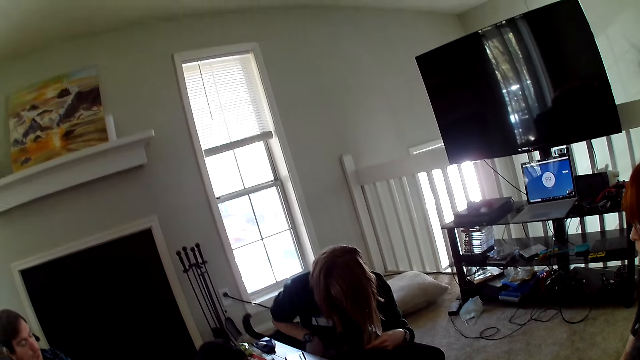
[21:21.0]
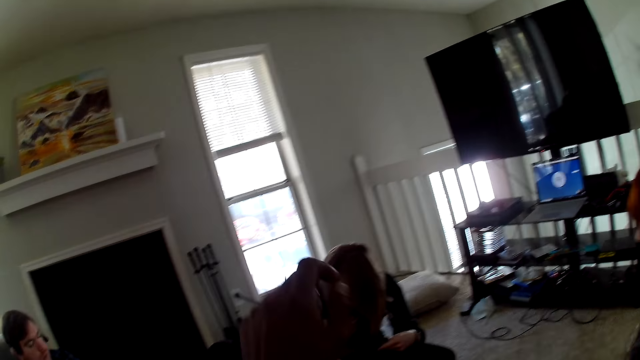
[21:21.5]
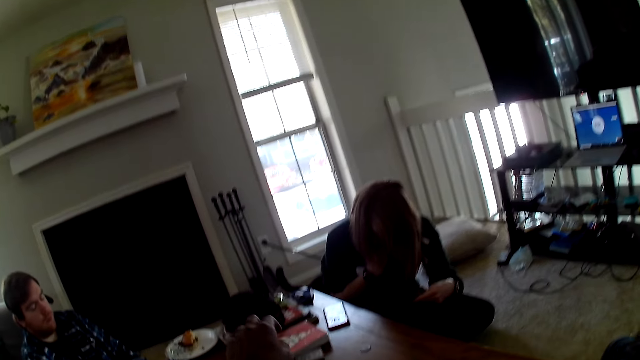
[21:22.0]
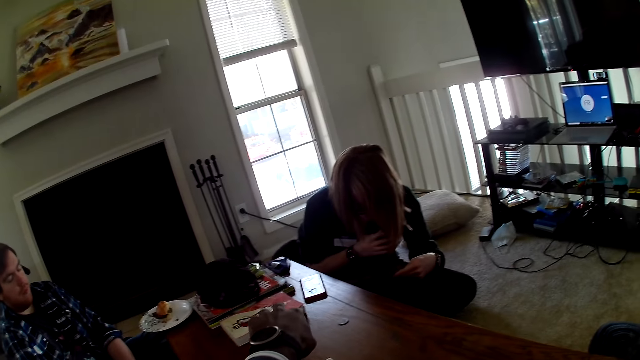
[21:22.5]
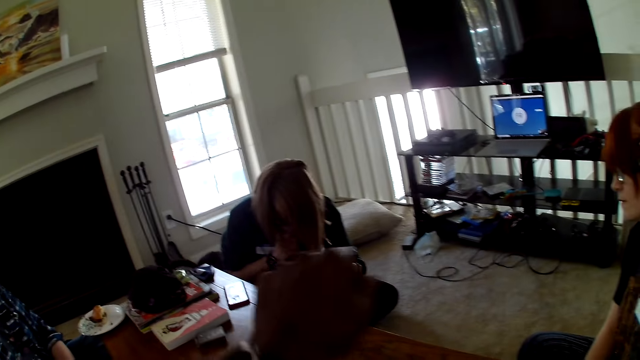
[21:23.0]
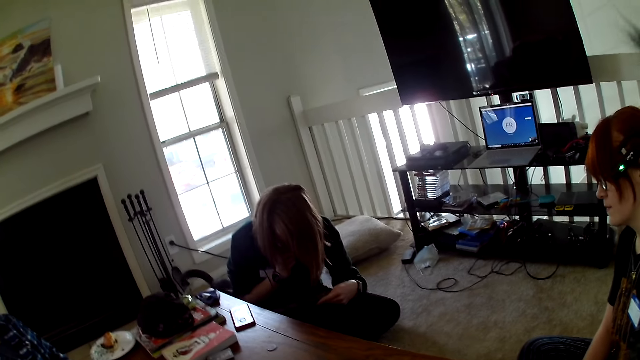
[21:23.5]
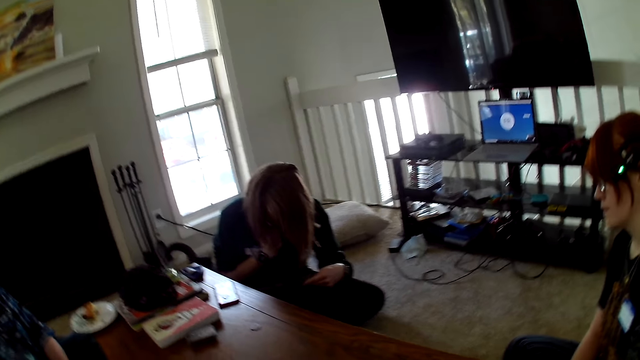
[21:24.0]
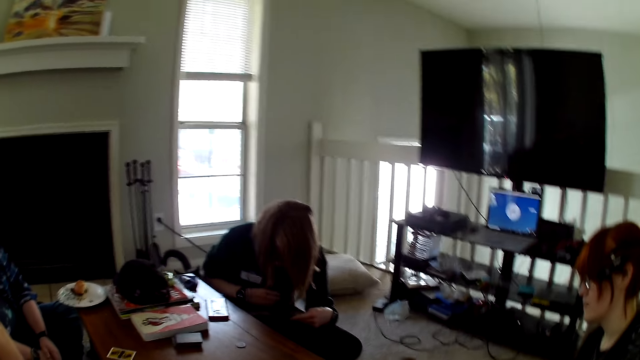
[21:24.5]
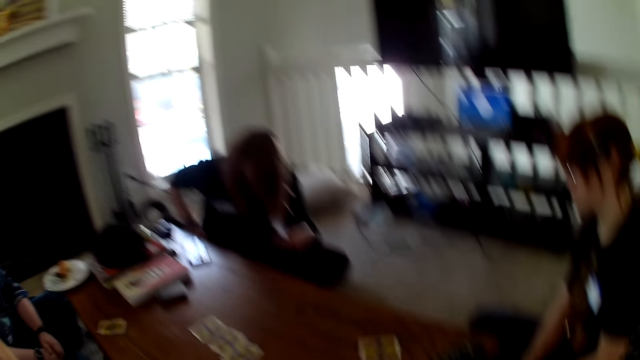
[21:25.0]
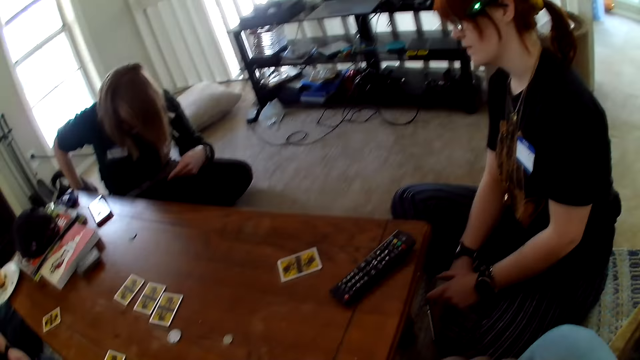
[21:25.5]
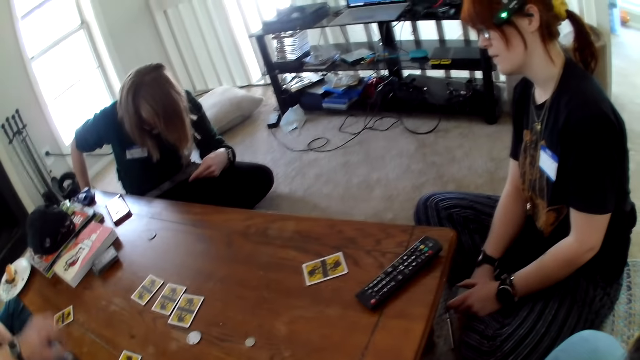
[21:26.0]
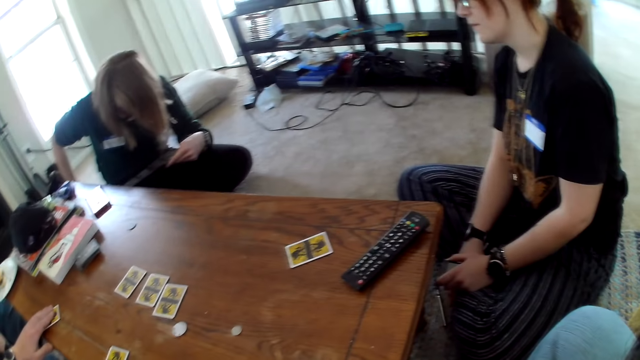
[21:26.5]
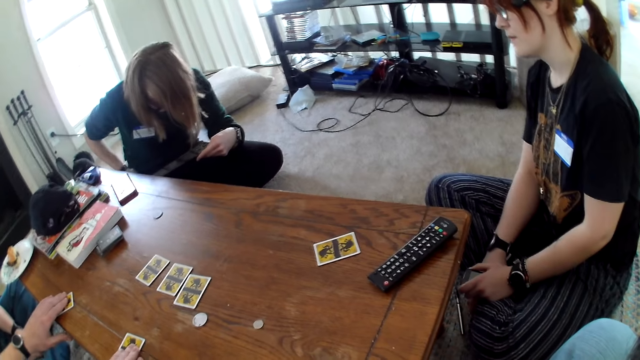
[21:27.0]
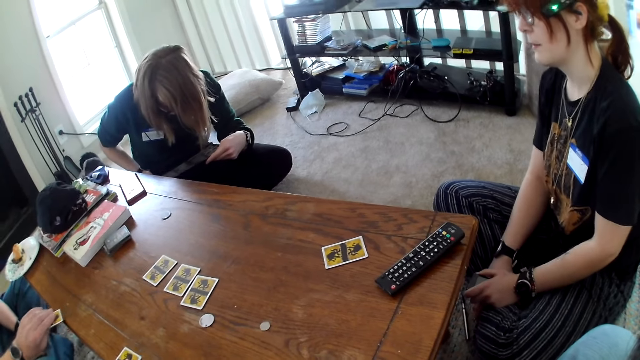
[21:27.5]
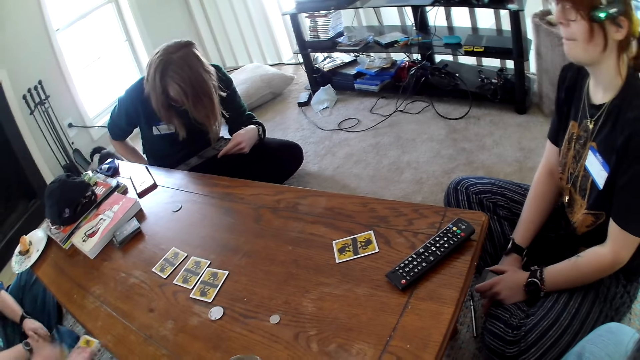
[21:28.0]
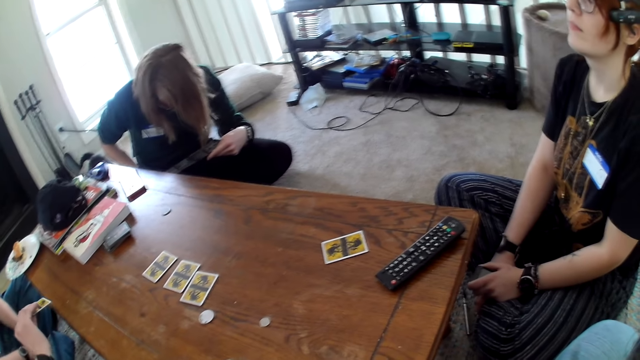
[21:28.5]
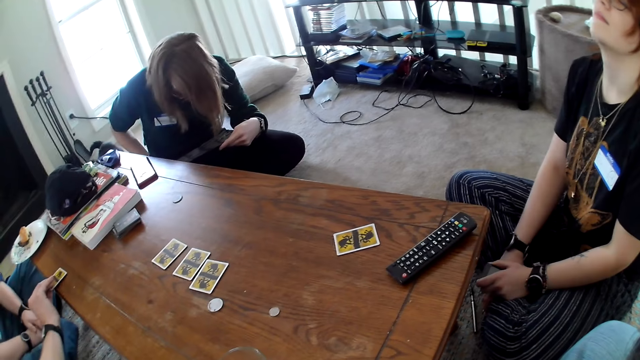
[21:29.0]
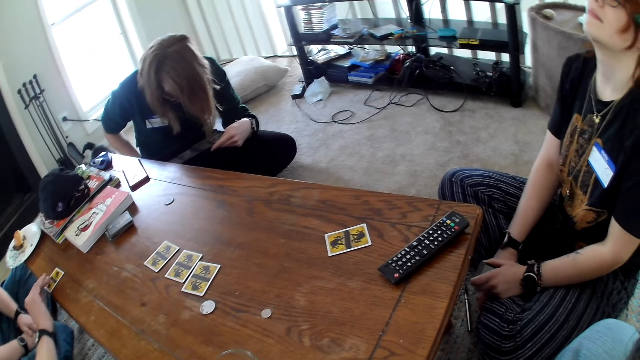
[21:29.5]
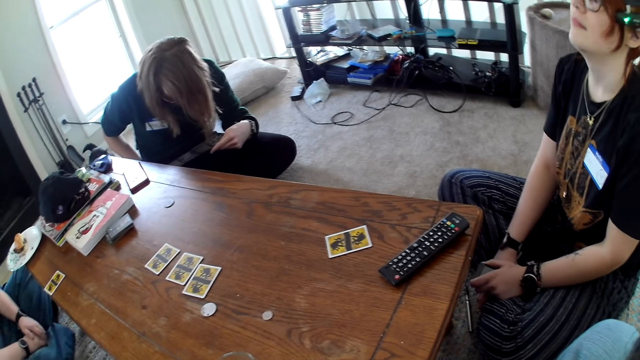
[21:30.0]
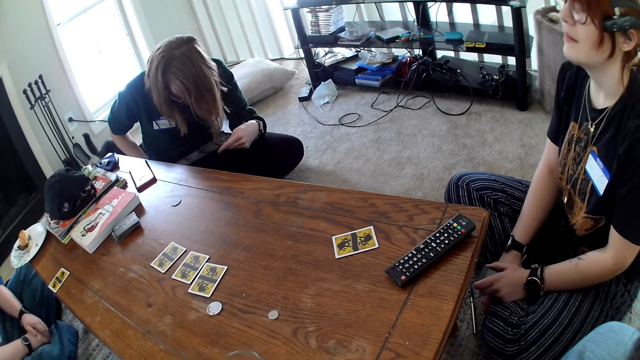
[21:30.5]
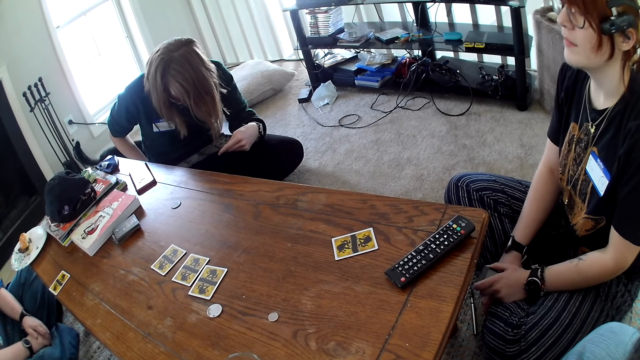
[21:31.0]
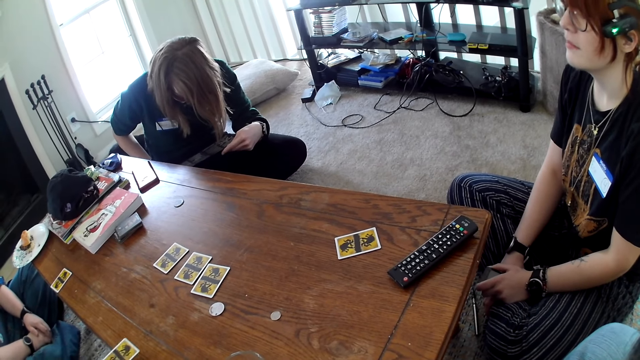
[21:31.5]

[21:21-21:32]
A man moves the hand. The man places the card on the table.

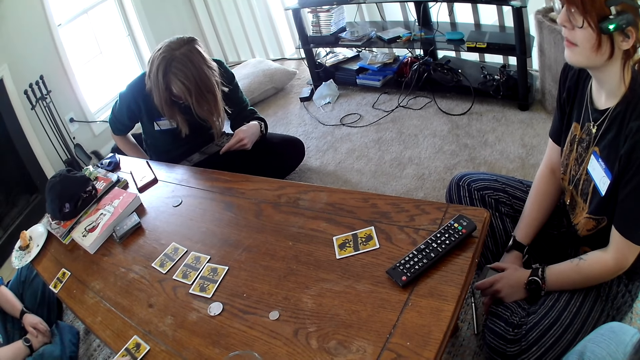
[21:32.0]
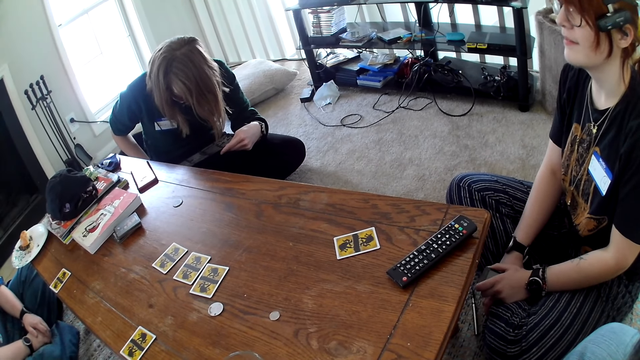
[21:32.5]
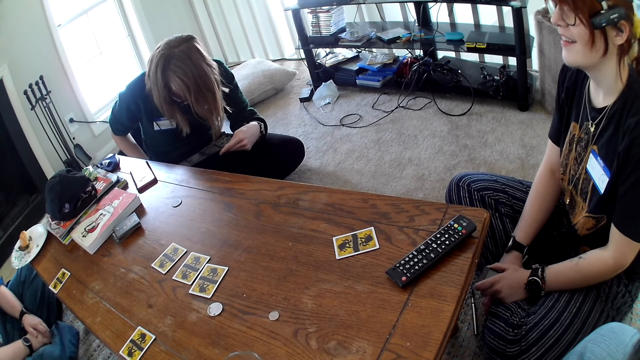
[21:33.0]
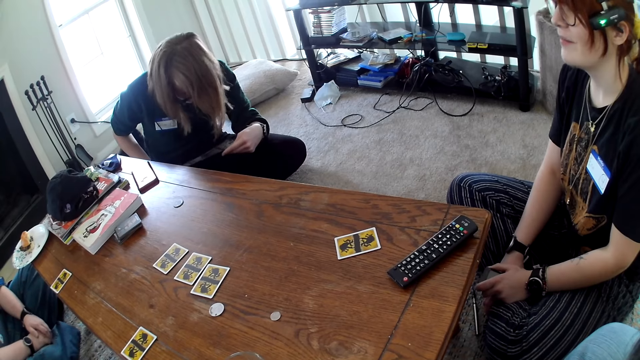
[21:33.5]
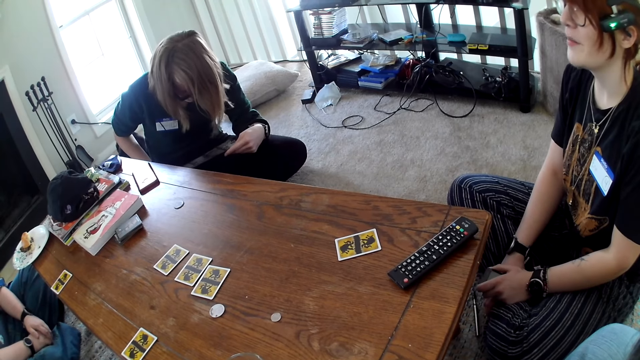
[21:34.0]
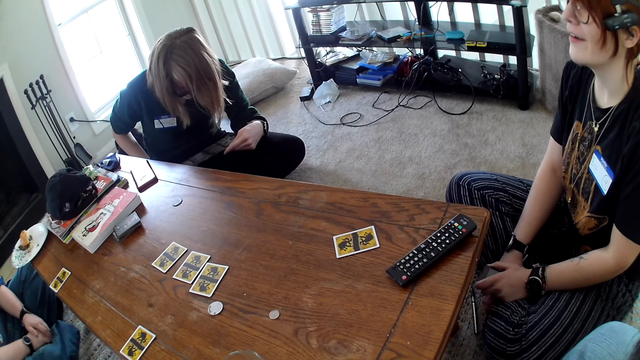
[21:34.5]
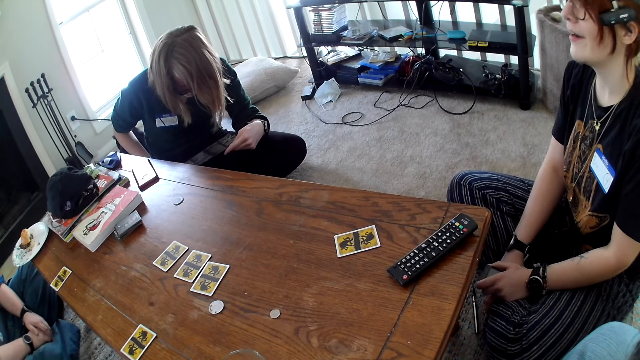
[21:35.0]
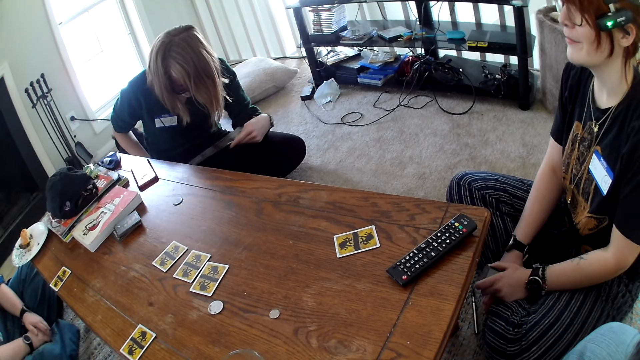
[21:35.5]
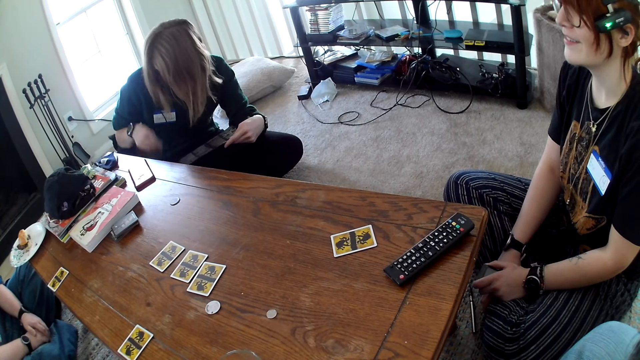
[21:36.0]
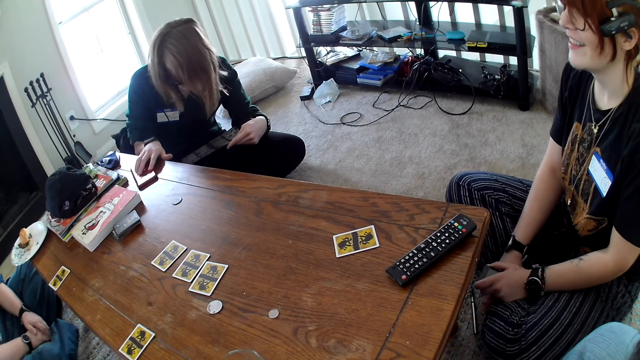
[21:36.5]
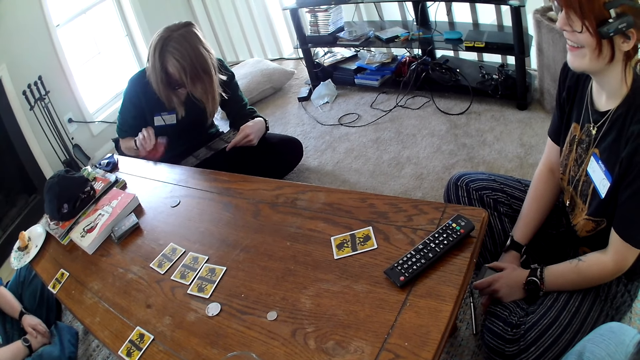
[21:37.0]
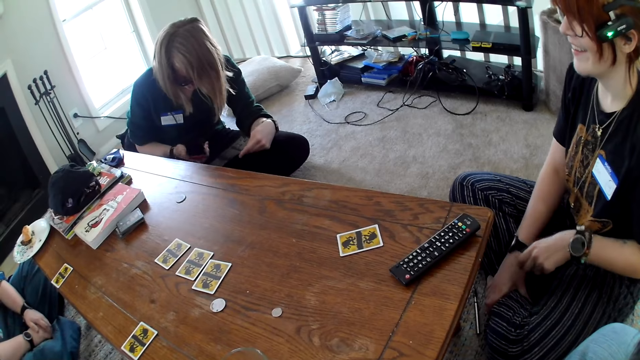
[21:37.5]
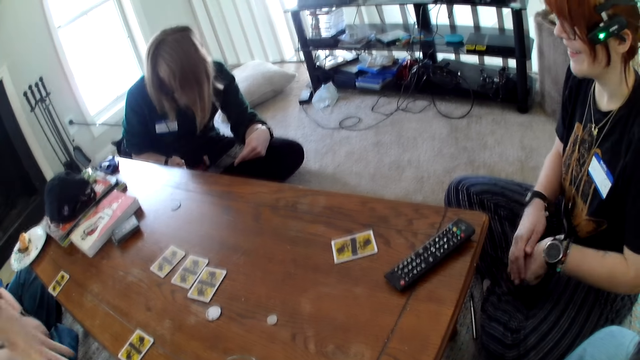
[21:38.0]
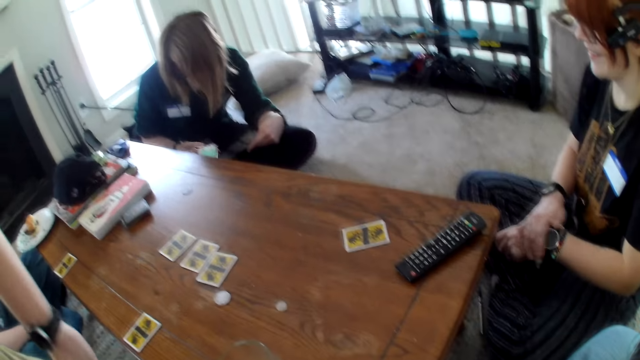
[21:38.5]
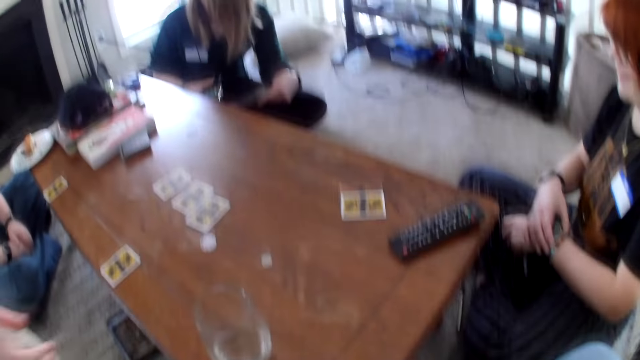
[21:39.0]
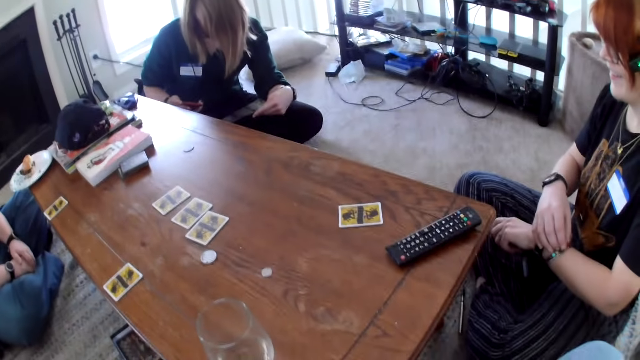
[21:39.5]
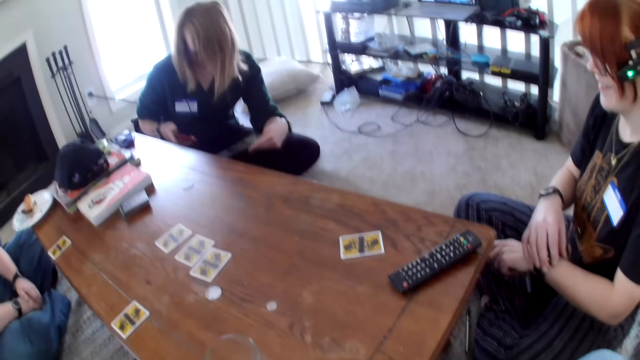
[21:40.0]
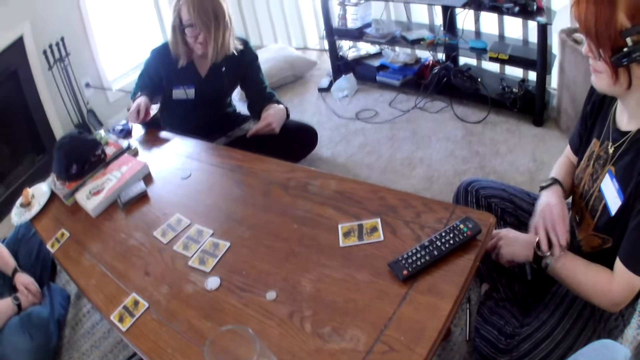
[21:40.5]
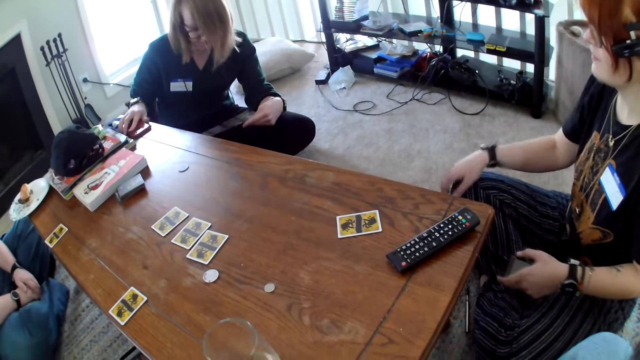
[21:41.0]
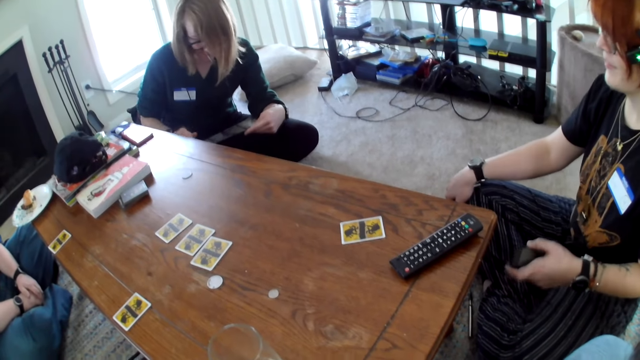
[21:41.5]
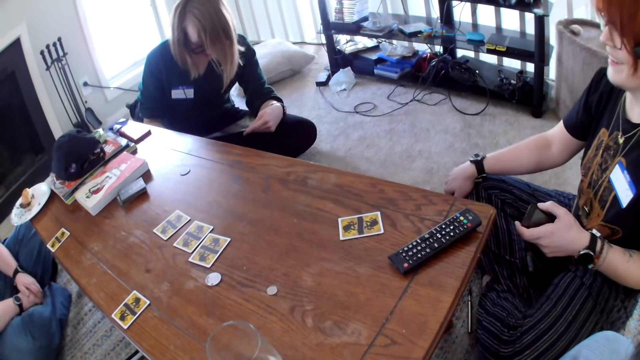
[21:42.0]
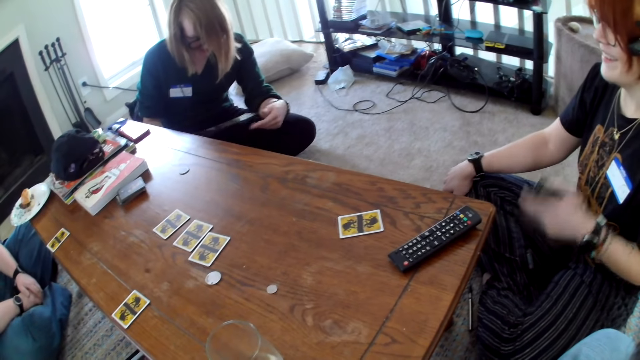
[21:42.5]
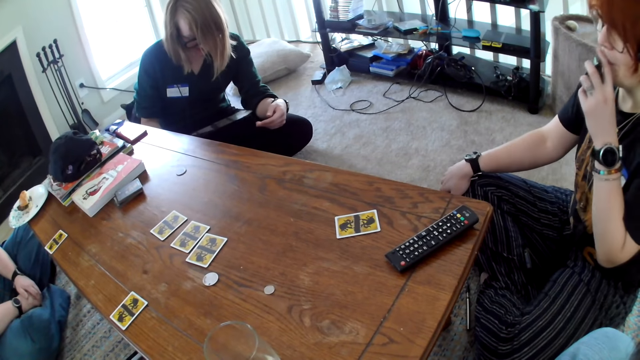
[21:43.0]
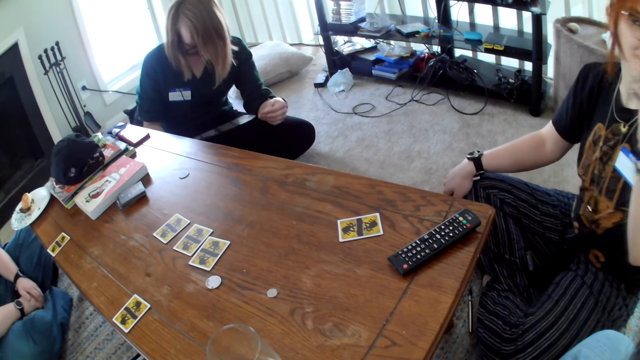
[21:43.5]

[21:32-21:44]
A woman looks at the brochure. The woman reads the brochure. The woman picks up a phone from the table and operates the phone. Another woman moves the watch from the hand. The first woman places the phone on the table. Another woman smokes a shisha.
